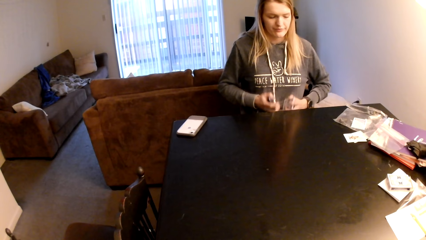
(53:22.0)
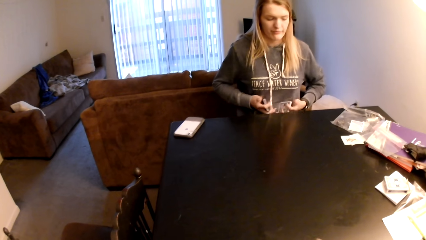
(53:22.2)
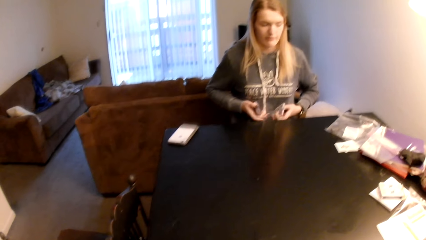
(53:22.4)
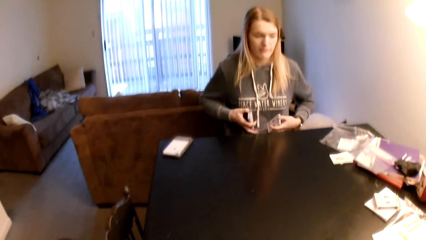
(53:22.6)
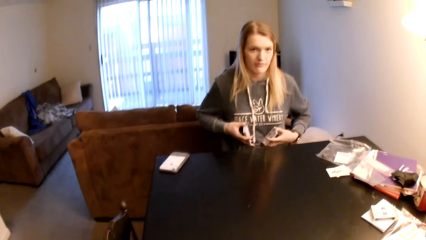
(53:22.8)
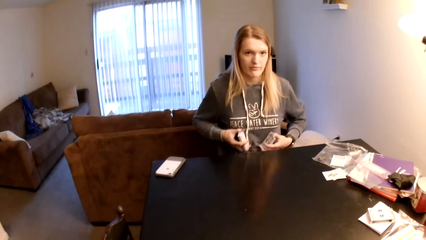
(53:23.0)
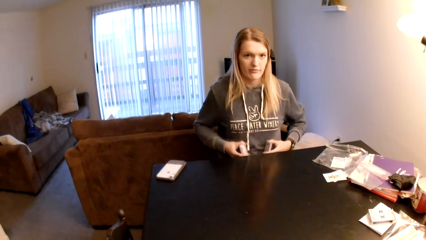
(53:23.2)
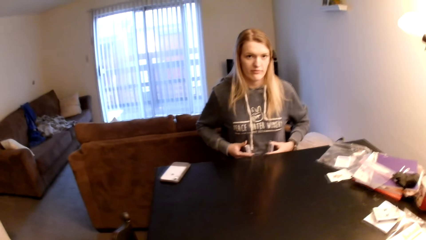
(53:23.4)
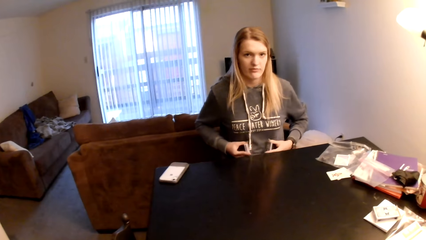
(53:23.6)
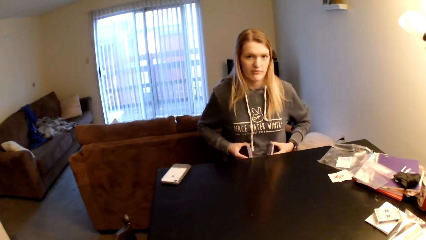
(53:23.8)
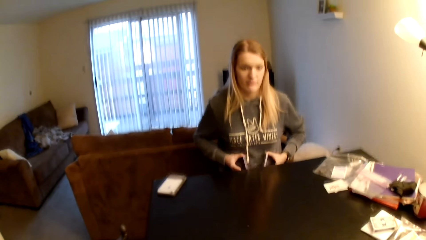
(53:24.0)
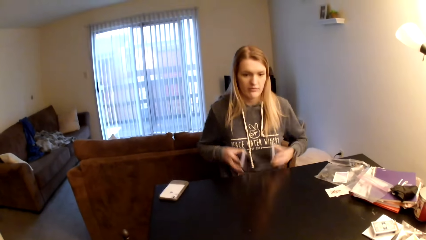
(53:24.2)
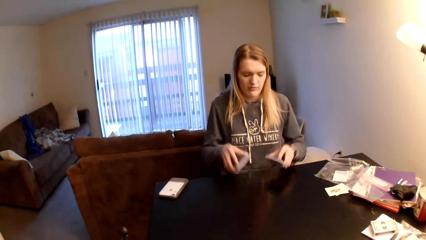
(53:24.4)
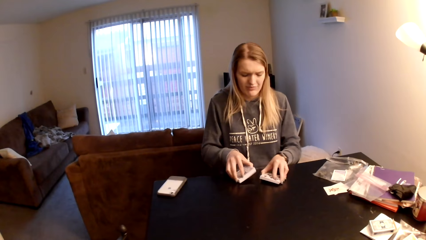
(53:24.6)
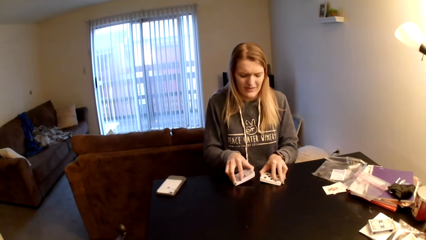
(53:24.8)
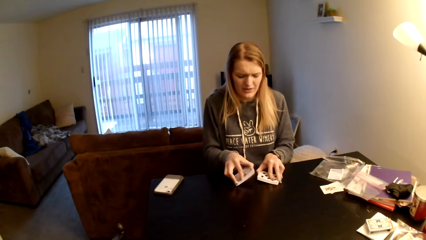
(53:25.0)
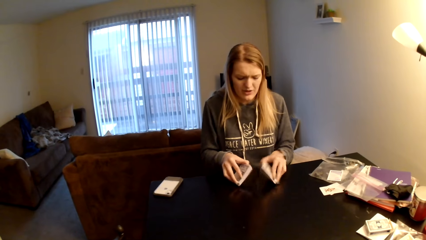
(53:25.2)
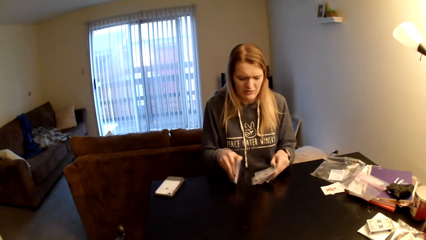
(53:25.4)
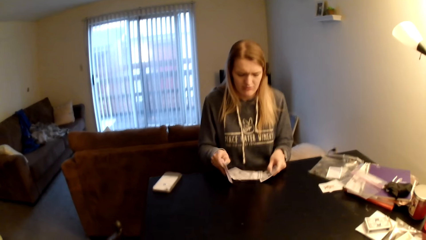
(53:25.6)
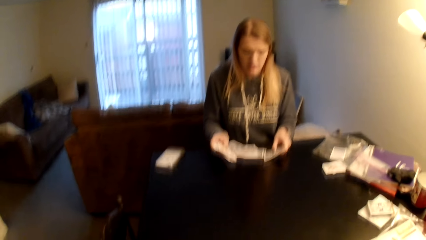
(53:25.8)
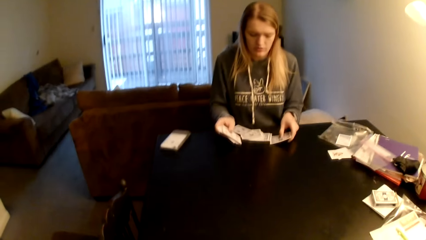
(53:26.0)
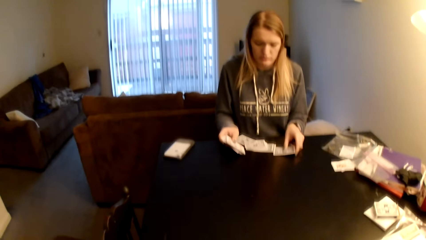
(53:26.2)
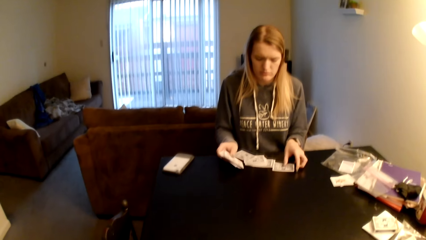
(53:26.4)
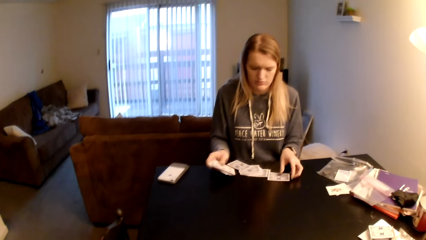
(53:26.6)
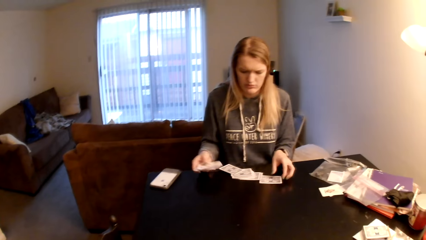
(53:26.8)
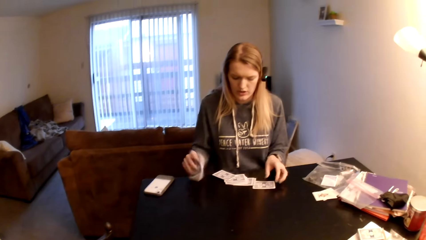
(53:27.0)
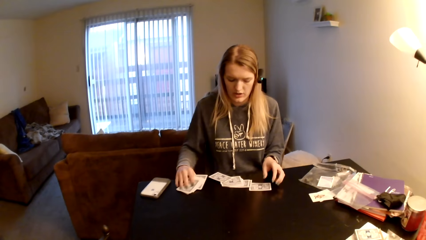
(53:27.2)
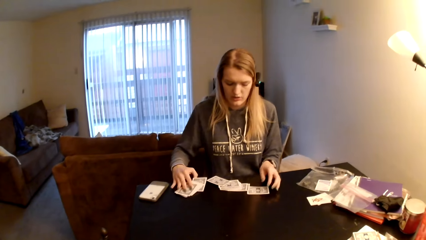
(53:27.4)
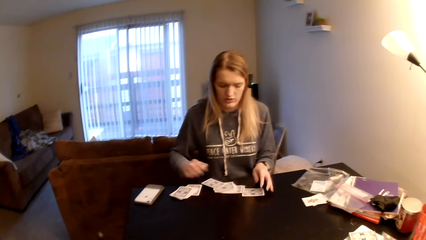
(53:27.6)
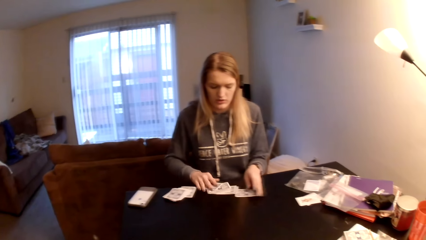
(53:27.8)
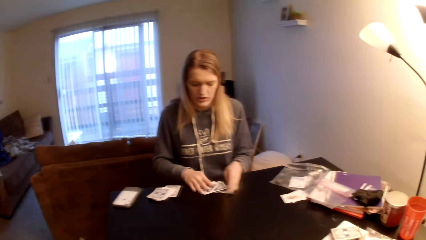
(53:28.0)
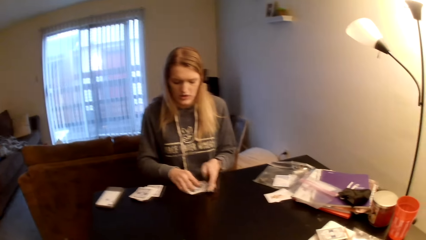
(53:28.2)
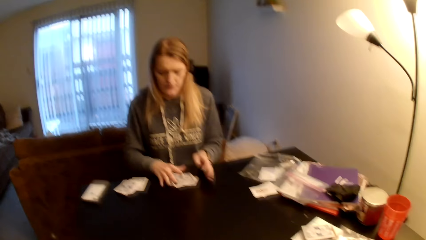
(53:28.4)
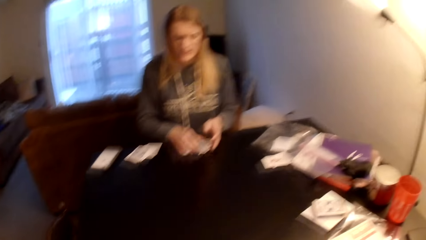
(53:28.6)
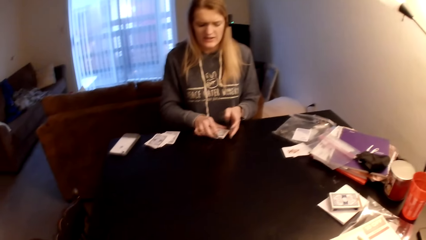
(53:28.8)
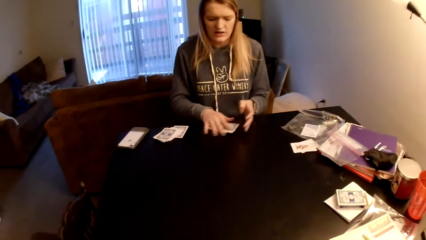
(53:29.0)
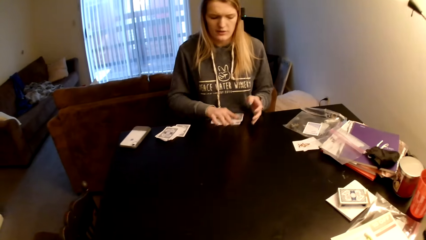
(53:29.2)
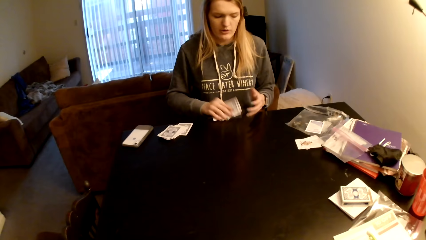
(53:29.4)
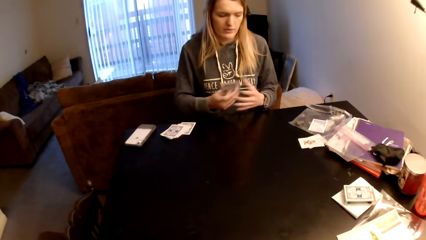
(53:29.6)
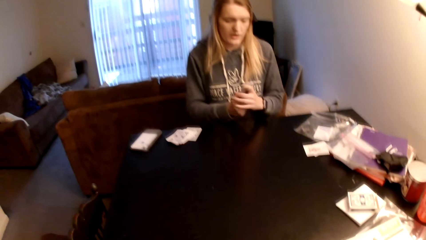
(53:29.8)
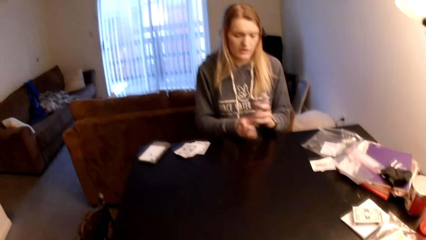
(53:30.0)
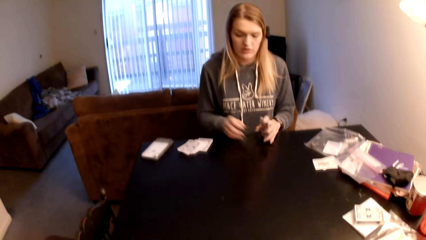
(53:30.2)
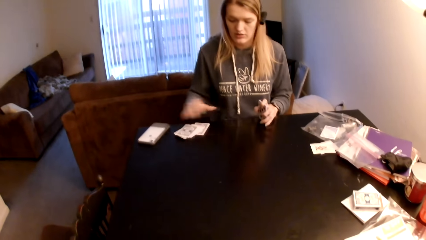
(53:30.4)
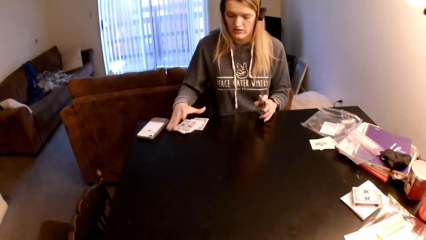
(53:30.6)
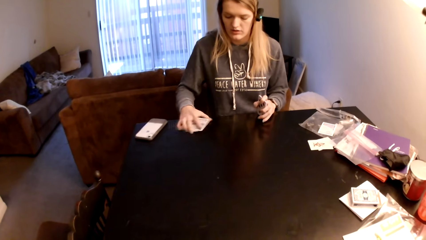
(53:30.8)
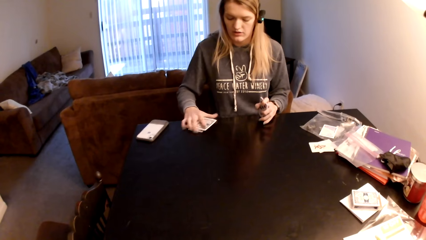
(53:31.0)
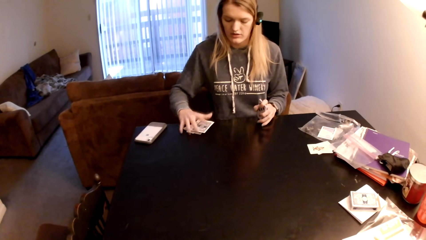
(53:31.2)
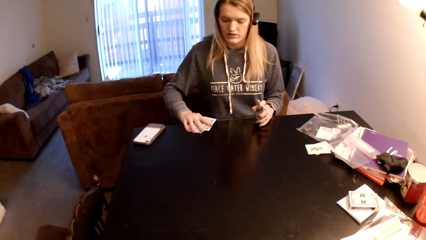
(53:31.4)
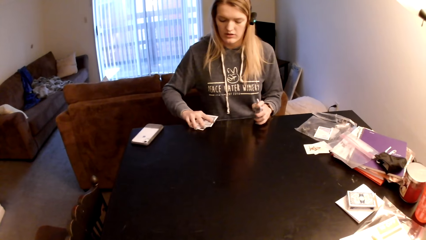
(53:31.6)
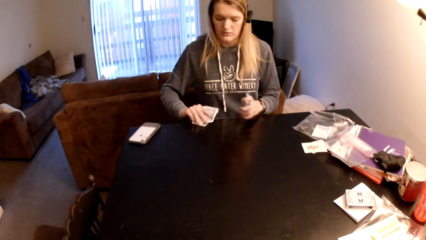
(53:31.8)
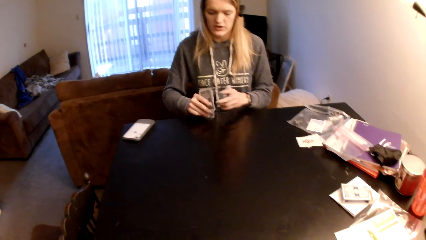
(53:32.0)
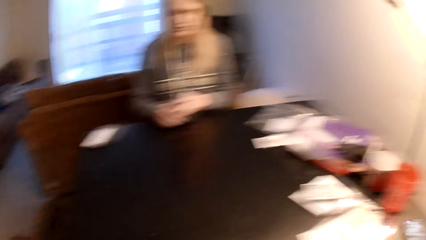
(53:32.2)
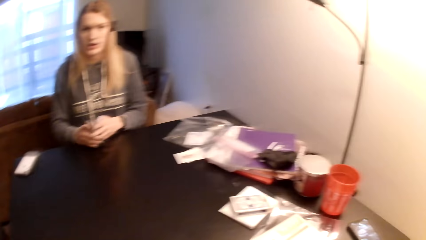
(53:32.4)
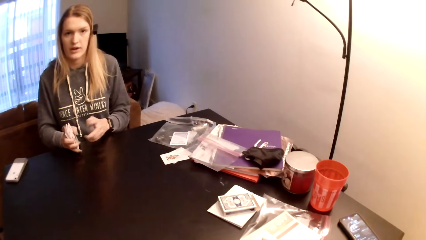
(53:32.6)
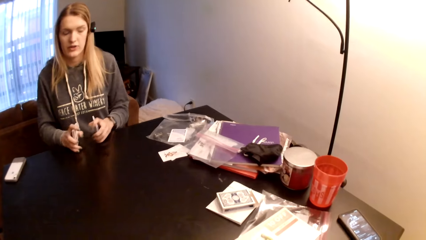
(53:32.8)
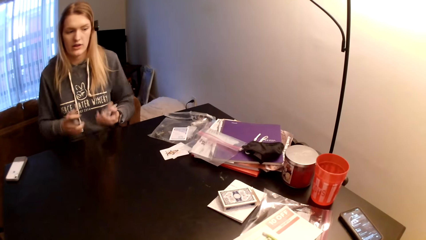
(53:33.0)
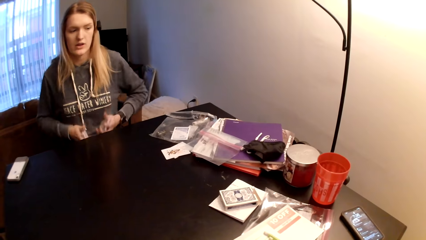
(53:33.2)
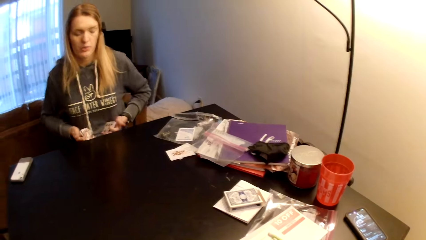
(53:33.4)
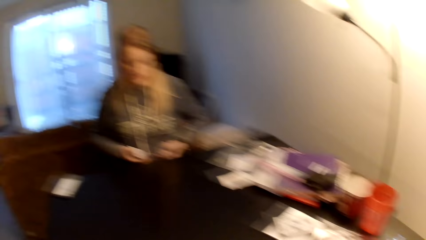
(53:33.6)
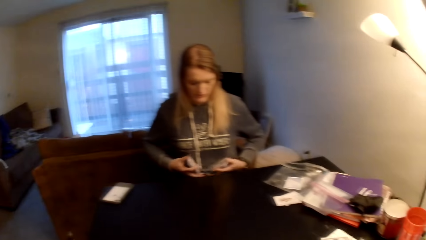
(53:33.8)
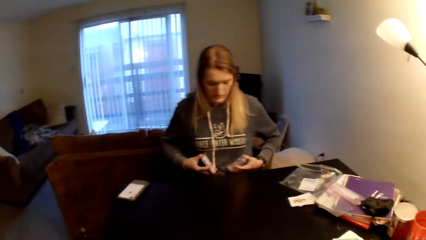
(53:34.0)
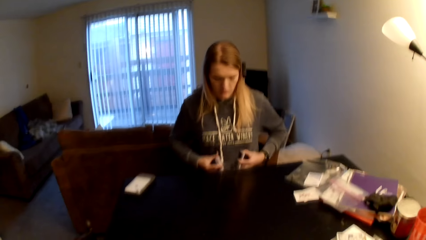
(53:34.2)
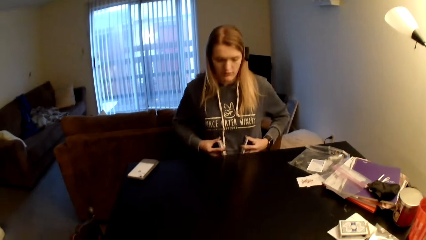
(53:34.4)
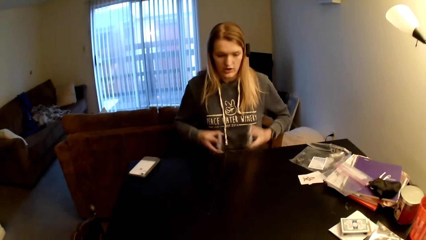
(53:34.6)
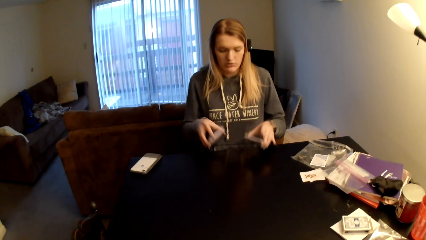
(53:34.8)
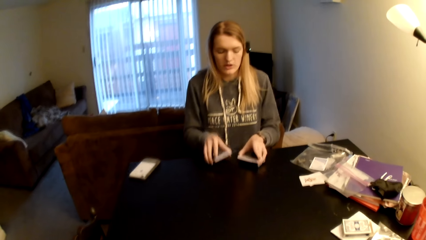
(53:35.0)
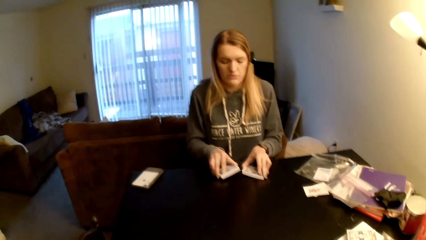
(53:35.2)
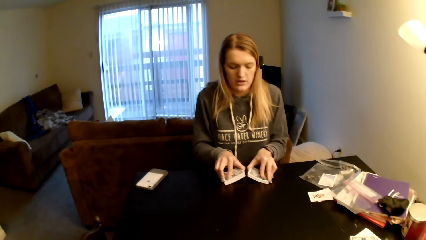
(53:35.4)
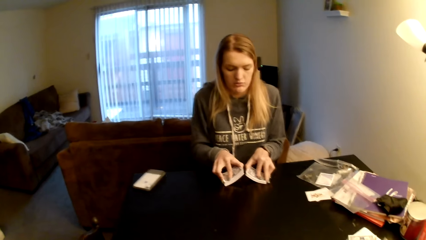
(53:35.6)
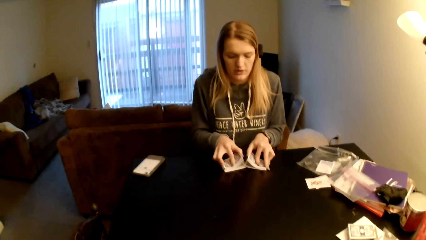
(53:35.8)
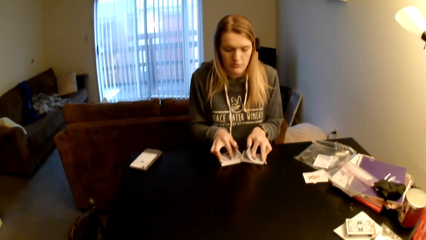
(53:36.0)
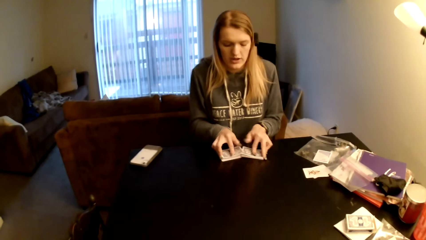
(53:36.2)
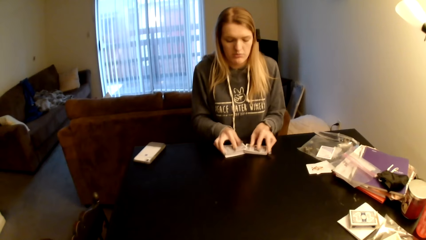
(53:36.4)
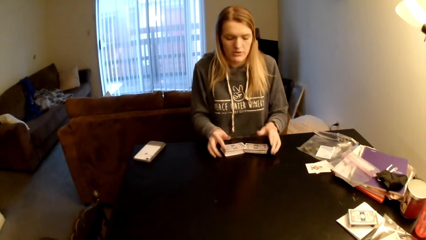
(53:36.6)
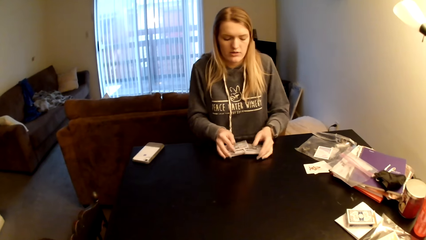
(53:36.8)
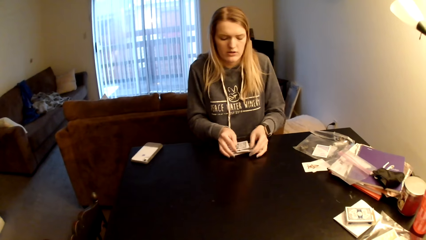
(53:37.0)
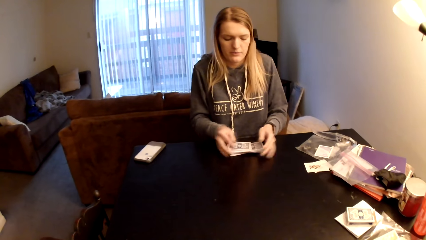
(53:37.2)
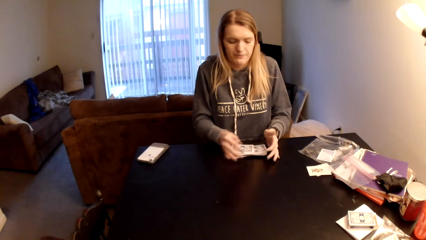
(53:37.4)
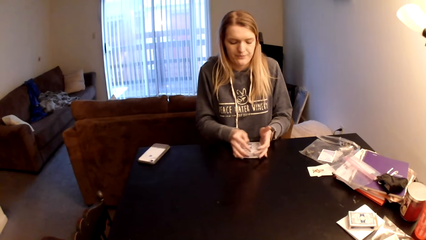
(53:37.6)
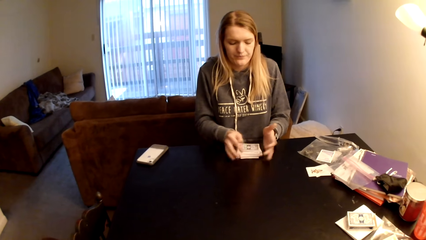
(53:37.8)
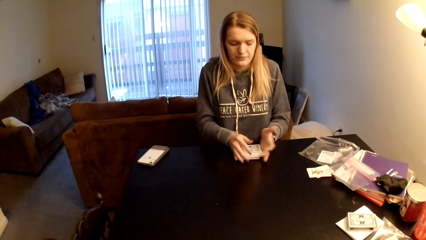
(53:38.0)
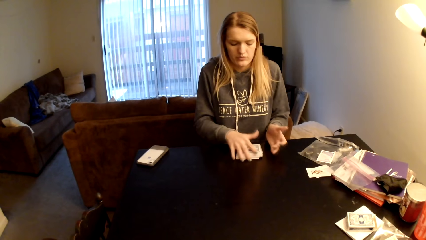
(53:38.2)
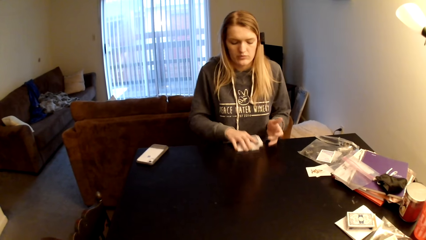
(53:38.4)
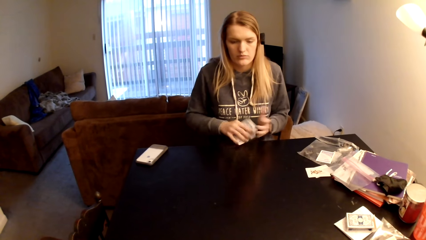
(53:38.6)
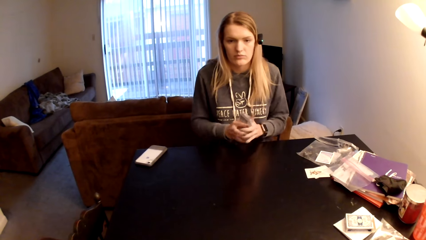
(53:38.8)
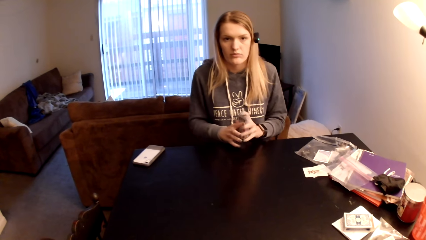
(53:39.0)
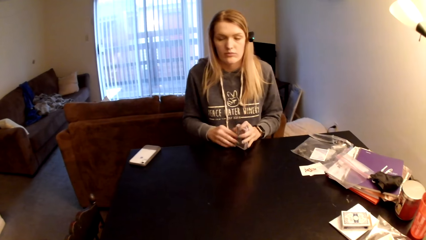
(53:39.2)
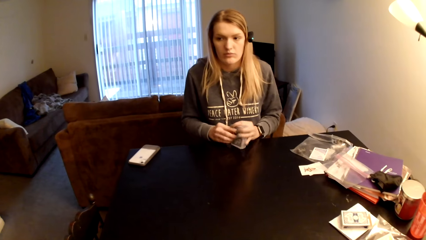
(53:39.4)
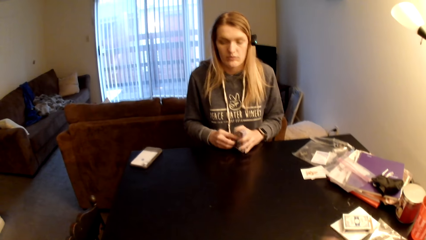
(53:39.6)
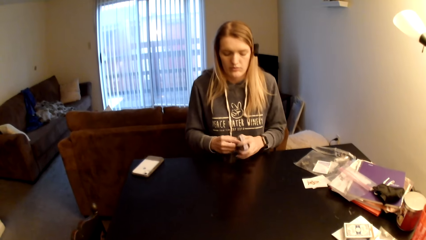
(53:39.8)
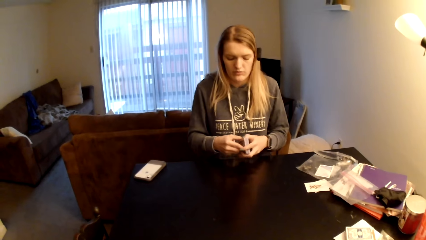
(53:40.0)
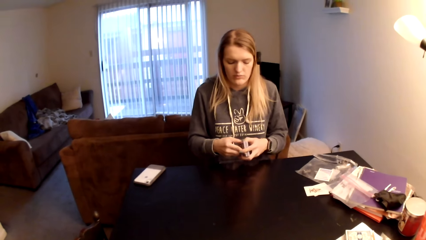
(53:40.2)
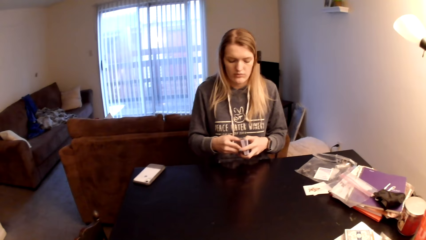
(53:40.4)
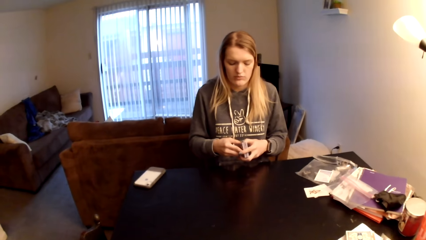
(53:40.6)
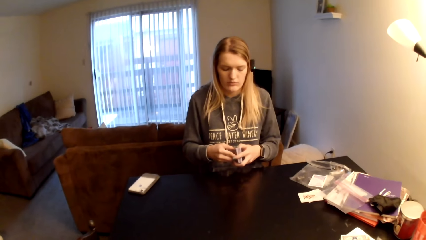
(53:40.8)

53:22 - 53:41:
The woman divides the cards, looks at the camera wearer, places the cards on the table, turns the cards, and spreads the playing card on the table. The woman places the cards on the table, picks the cards together, pulls the playing card on the table, and converses with the camera wearer. The woman taps the cards, picks the cards, pulls the playing card on the table, taps the cards, and converses with the camera wearer. The woman places the cards on the table, flips through the cards, brings the cards together, and shuffles the playing card. The woman pulls the playing card on the table, picks the cards, taps the cards on the table, and bangs the playing card on the table.
